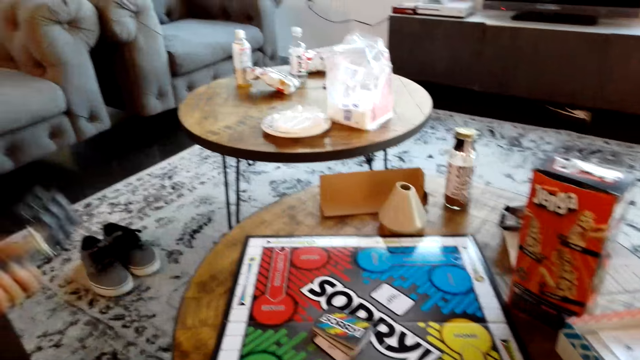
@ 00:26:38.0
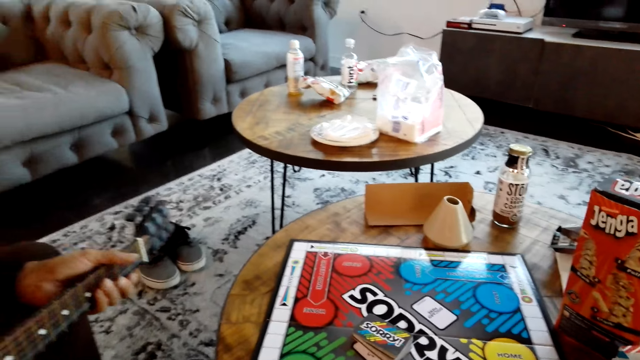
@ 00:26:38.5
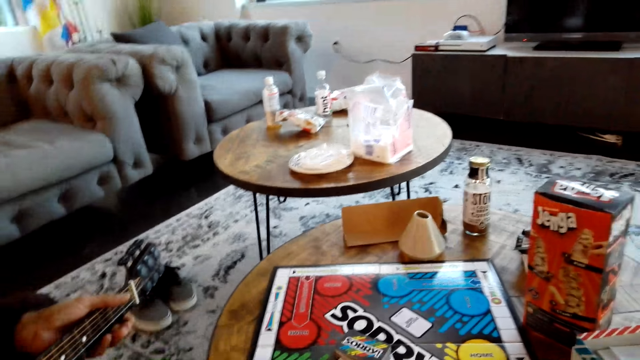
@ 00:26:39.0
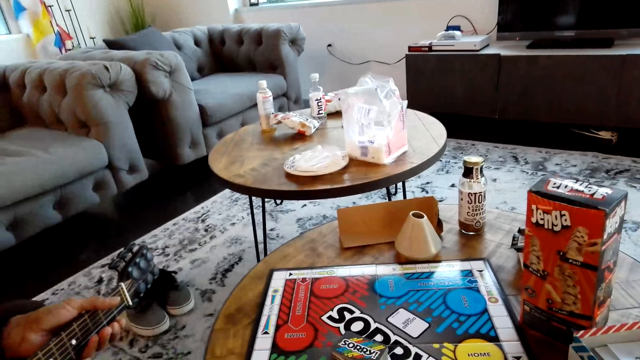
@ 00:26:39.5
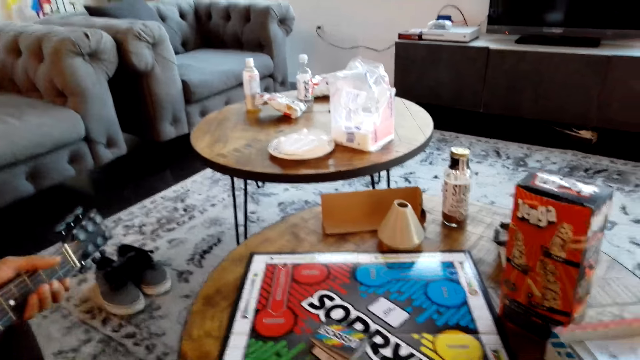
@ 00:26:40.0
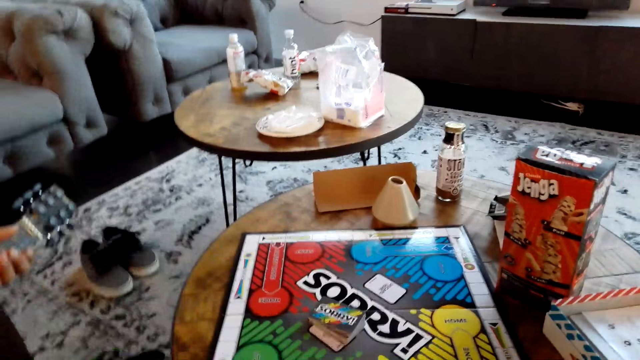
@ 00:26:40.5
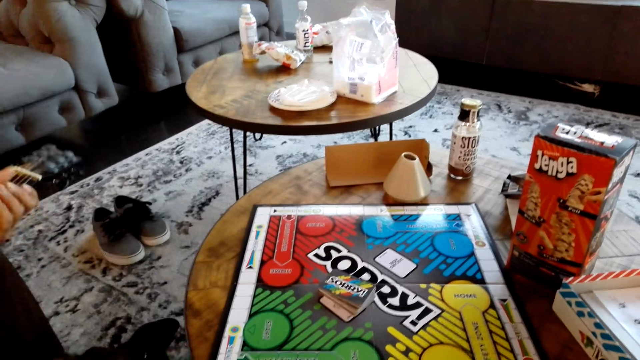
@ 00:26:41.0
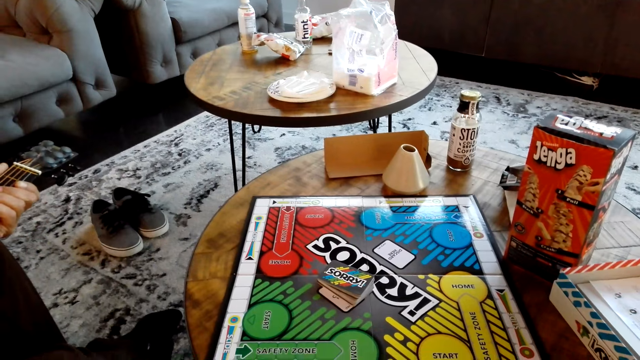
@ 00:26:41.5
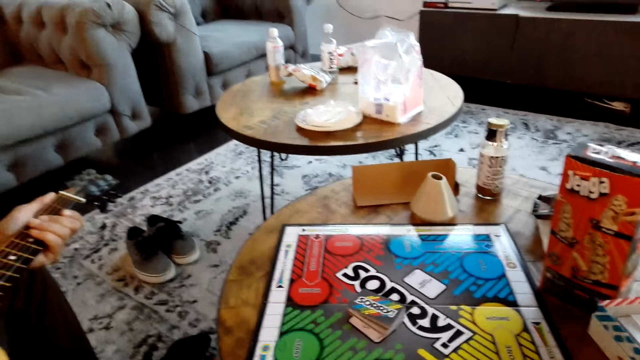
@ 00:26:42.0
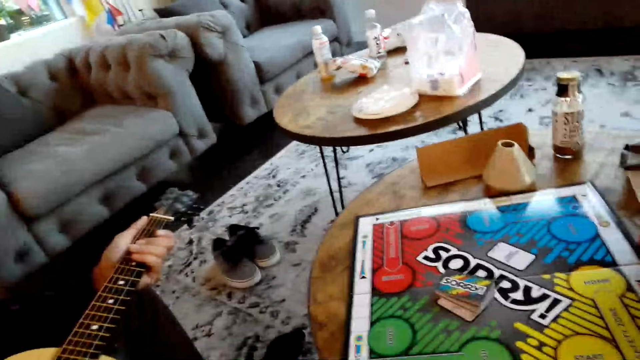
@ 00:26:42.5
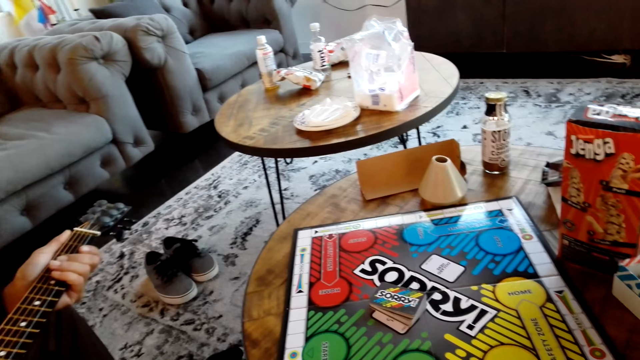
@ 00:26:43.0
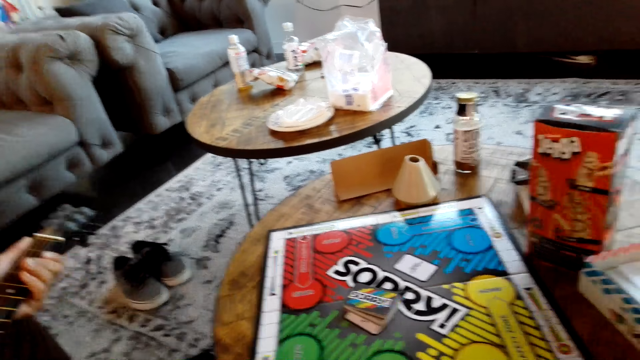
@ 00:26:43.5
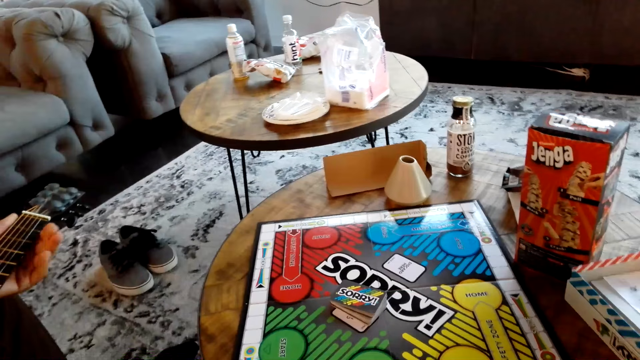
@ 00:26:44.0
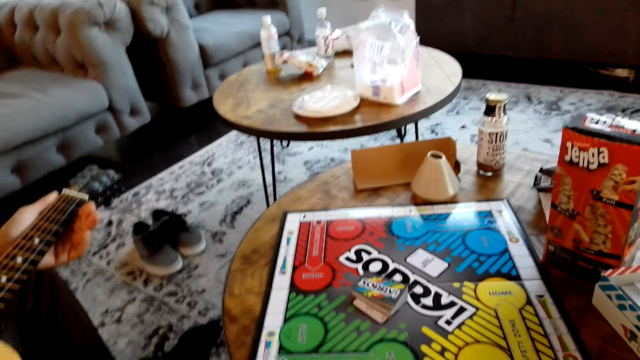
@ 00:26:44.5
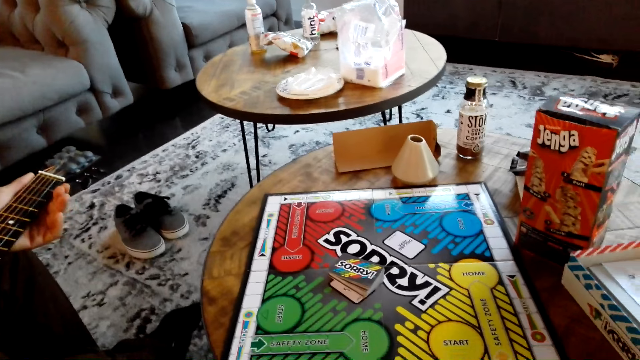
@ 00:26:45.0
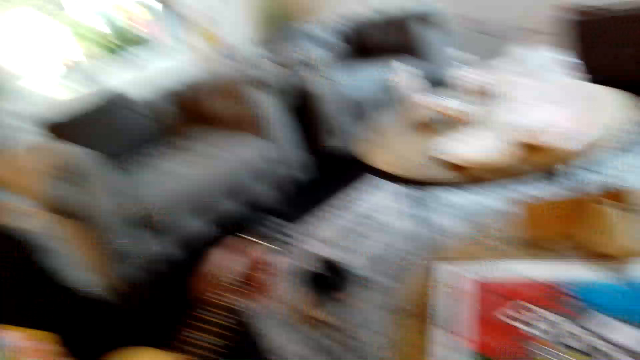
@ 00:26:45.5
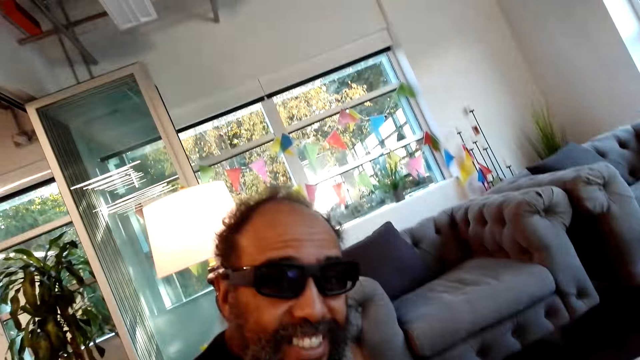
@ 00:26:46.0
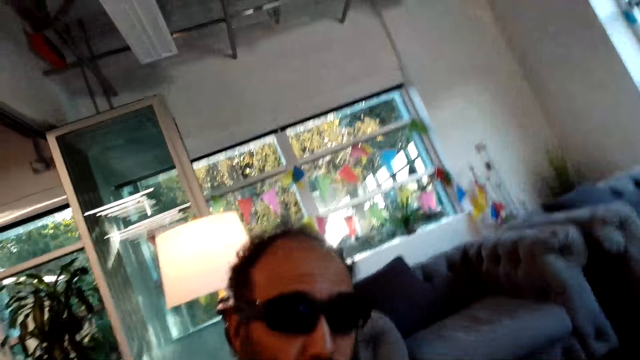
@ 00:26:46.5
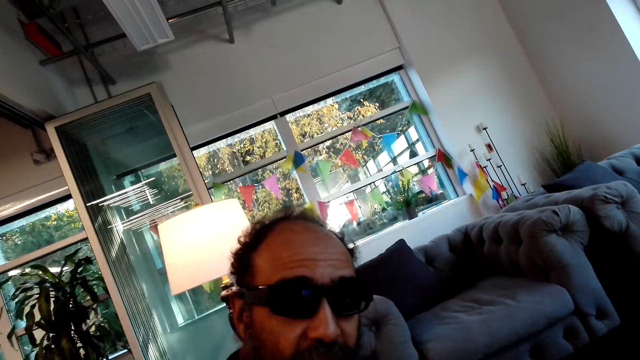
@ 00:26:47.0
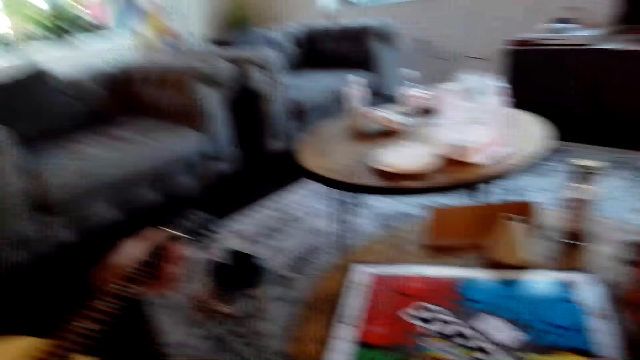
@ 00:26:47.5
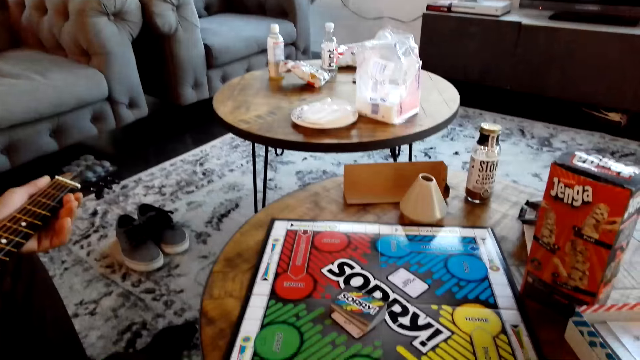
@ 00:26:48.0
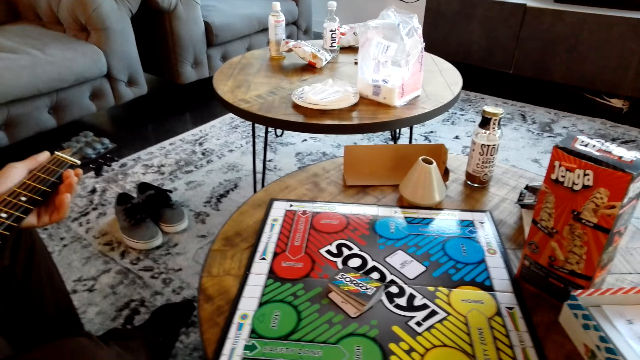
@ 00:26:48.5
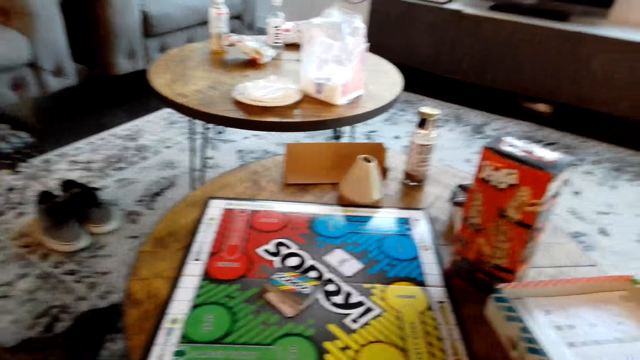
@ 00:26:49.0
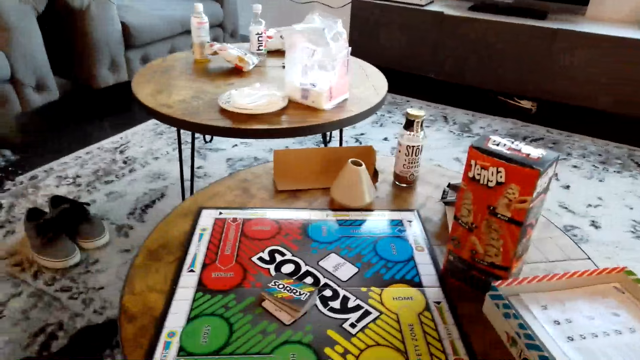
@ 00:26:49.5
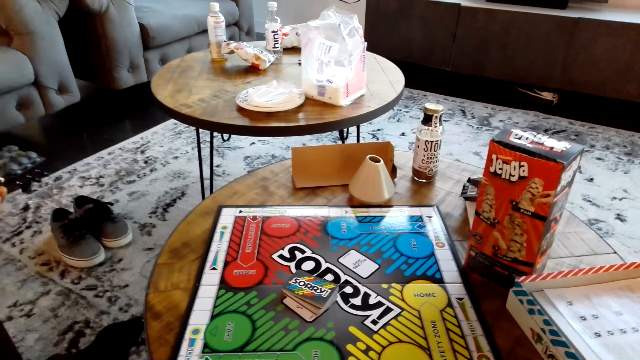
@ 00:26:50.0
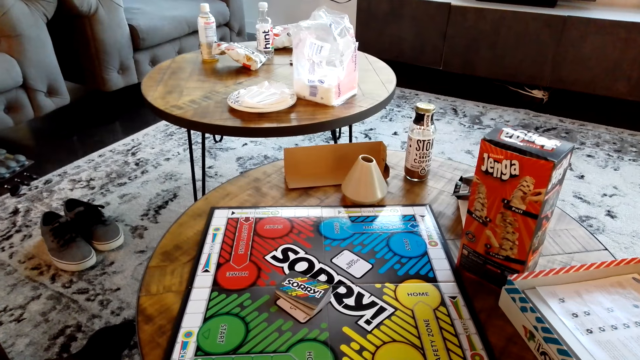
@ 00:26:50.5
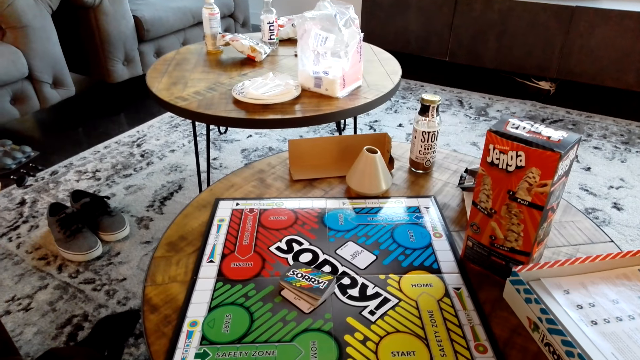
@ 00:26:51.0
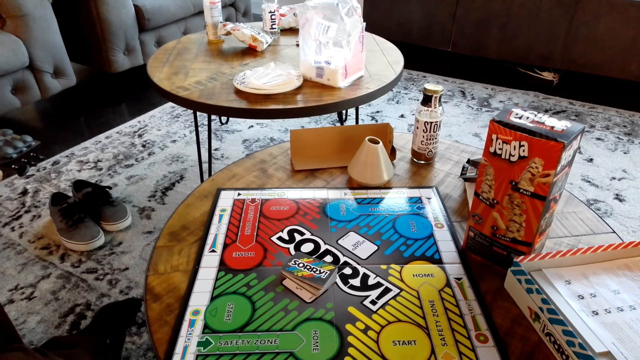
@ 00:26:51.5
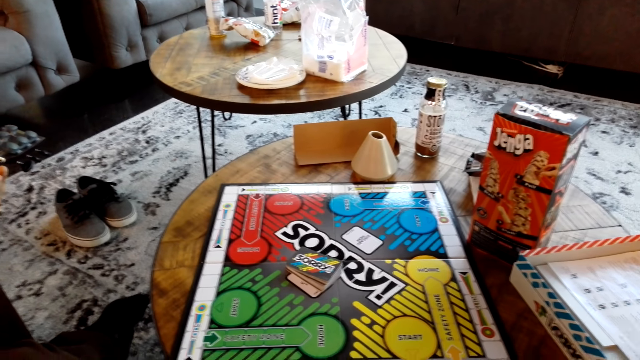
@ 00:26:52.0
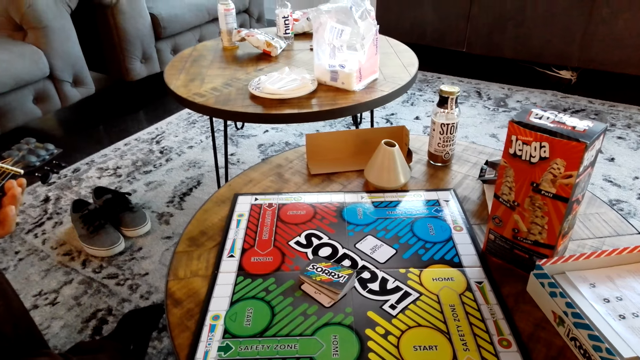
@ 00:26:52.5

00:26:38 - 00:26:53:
A man plays a guitar.

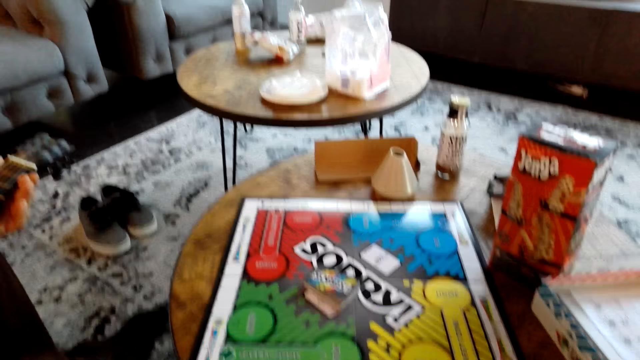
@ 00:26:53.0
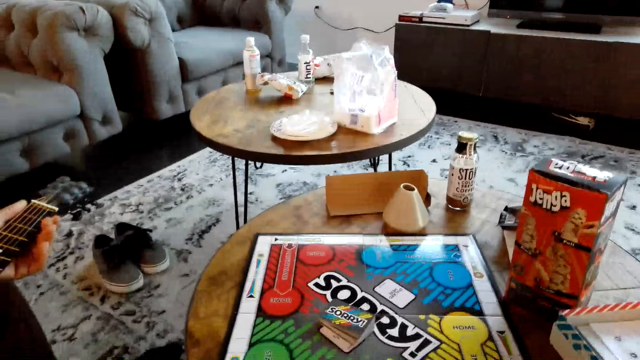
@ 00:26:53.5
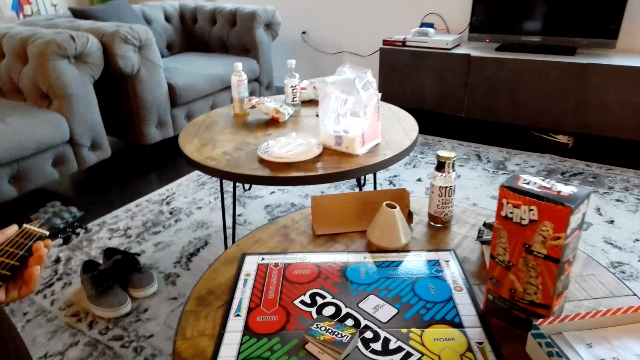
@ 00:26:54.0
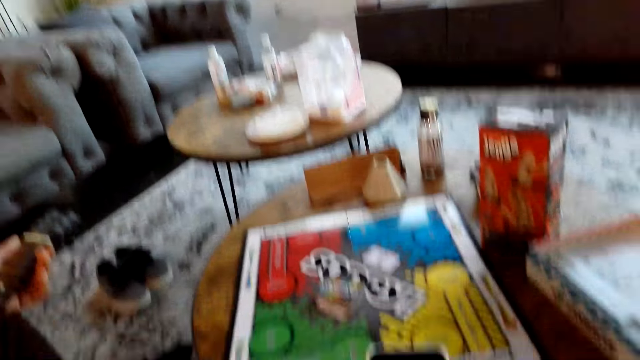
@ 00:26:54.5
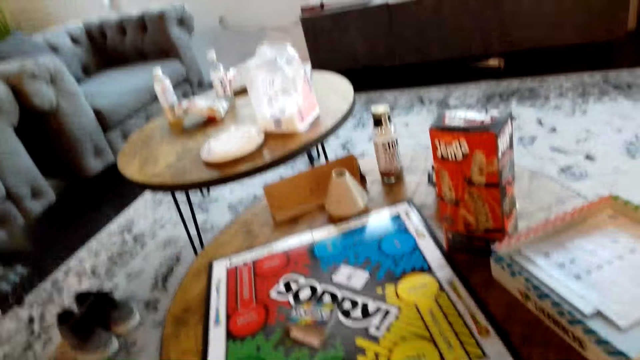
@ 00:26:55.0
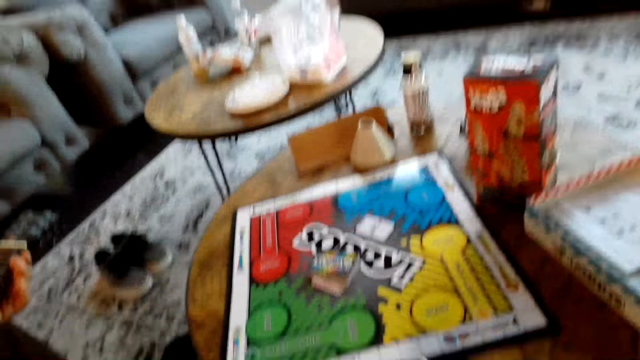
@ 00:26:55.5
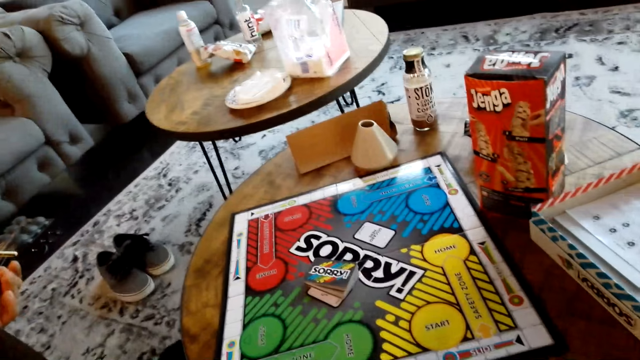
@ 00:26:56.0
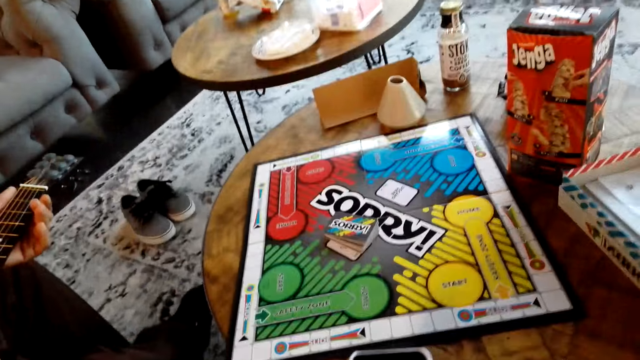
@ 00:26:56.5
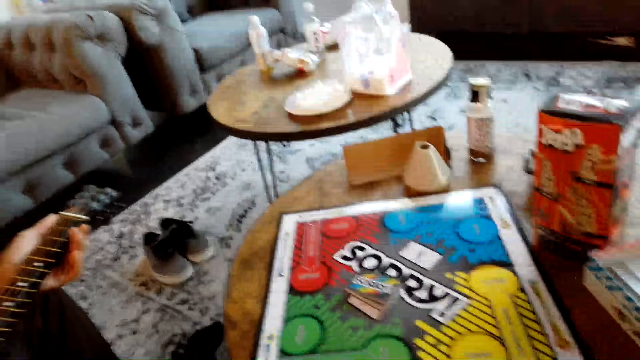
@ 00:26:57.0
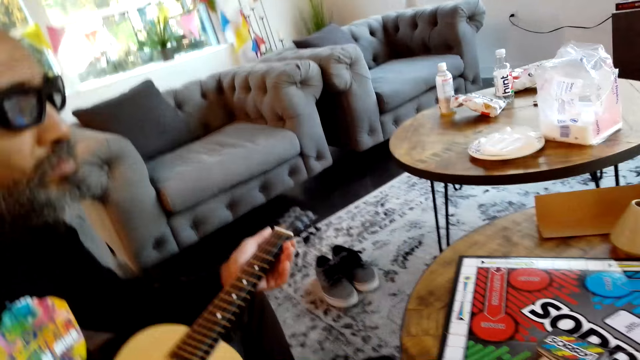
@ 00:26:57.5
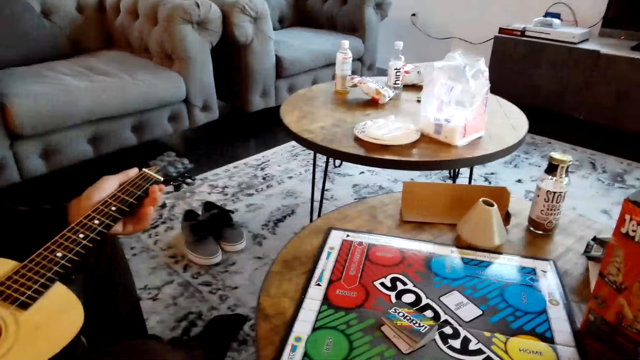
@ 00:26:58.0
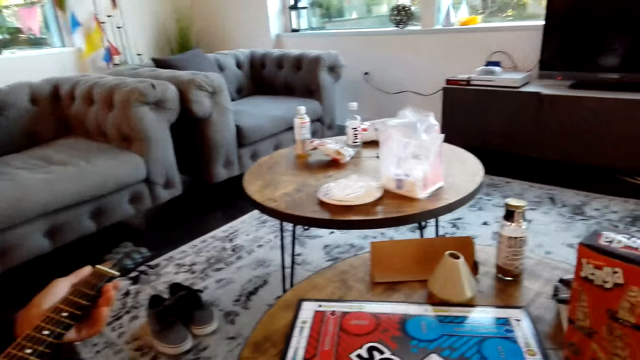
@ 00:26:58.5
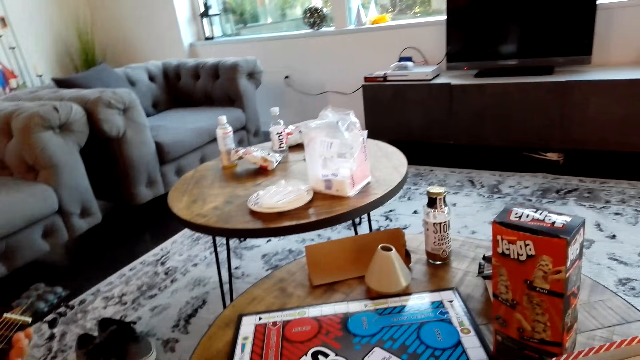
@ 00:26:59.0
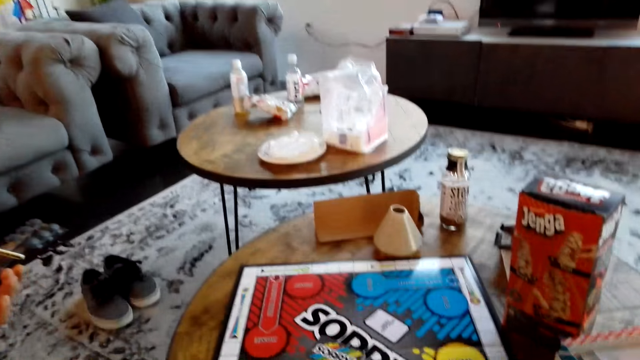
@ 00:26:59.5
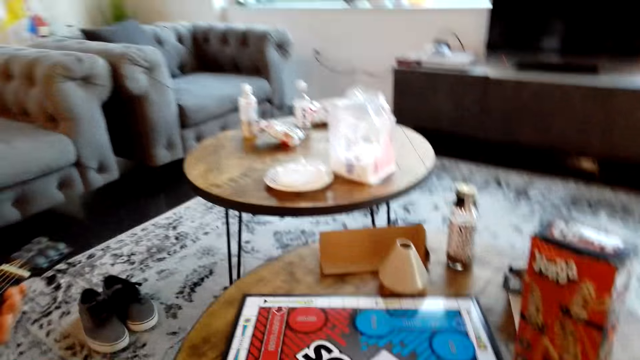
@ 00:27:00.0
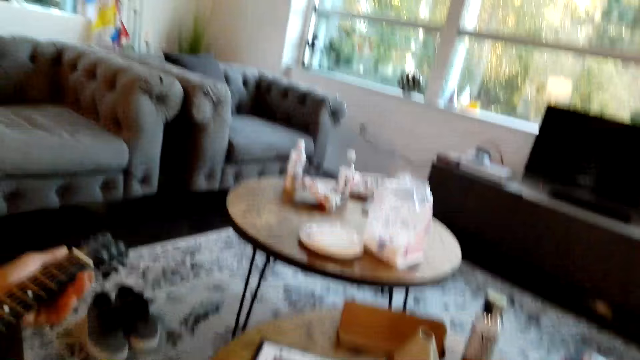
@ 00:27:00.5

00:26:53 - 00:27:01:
The camera wearer uses the phone.
